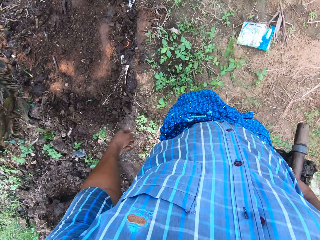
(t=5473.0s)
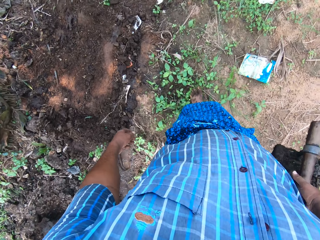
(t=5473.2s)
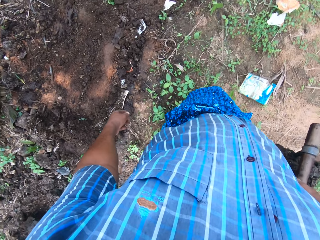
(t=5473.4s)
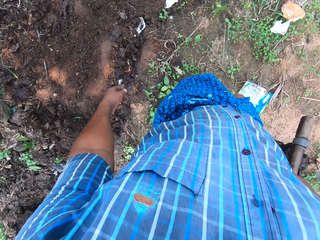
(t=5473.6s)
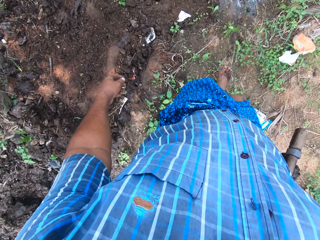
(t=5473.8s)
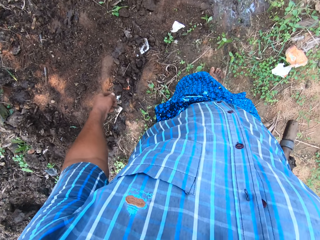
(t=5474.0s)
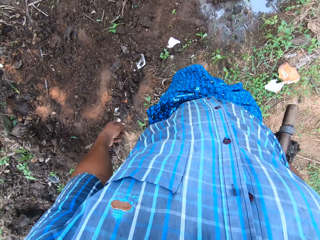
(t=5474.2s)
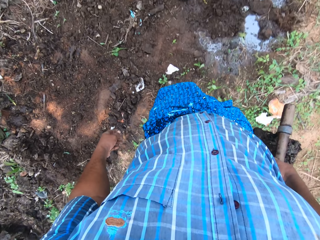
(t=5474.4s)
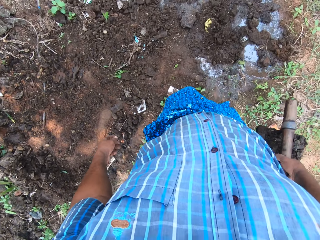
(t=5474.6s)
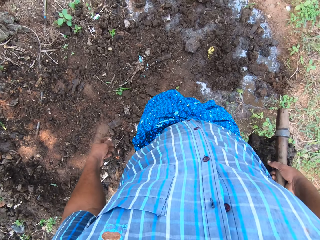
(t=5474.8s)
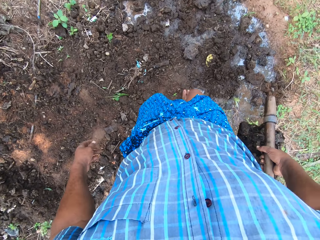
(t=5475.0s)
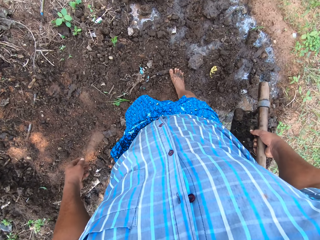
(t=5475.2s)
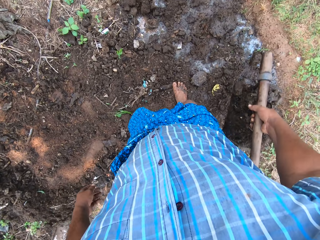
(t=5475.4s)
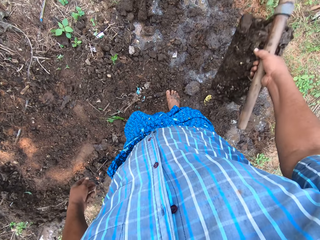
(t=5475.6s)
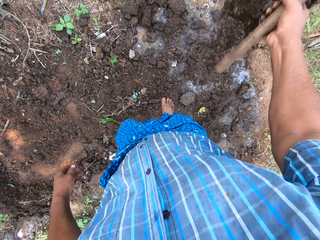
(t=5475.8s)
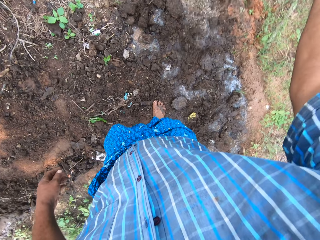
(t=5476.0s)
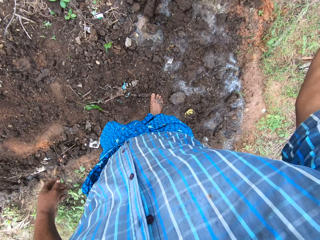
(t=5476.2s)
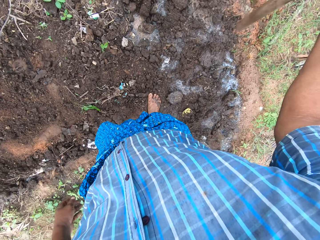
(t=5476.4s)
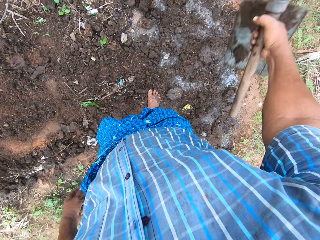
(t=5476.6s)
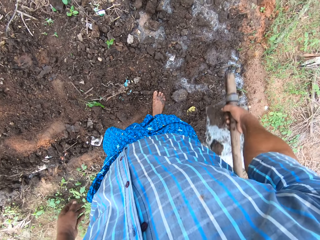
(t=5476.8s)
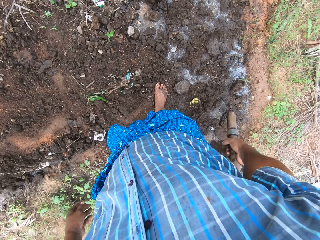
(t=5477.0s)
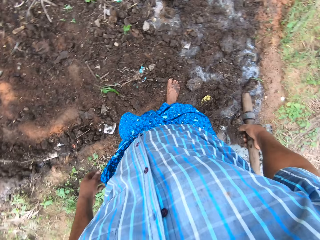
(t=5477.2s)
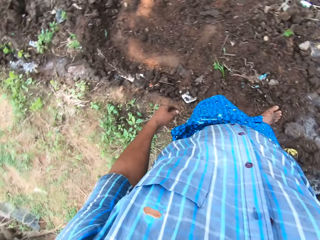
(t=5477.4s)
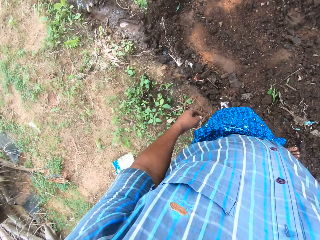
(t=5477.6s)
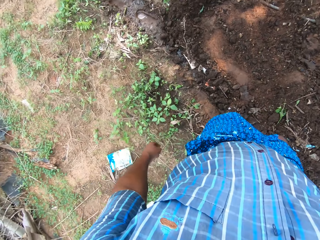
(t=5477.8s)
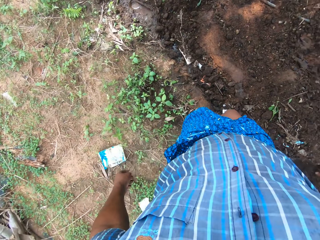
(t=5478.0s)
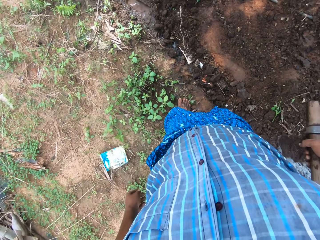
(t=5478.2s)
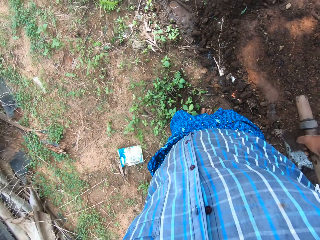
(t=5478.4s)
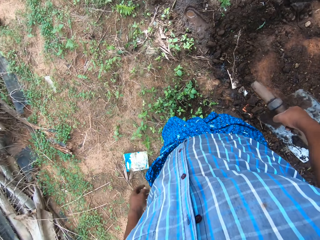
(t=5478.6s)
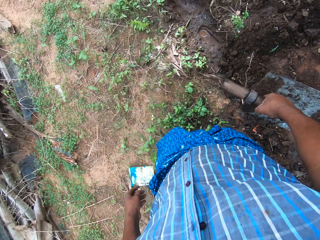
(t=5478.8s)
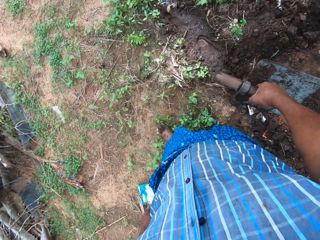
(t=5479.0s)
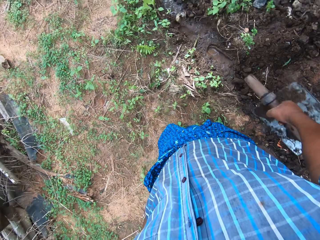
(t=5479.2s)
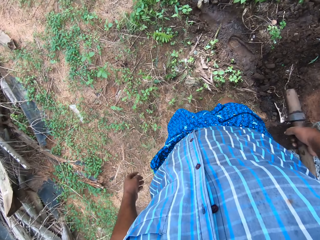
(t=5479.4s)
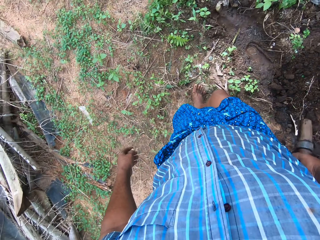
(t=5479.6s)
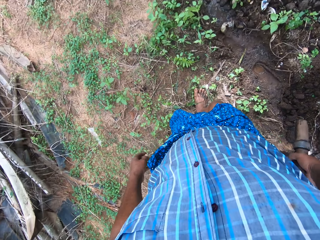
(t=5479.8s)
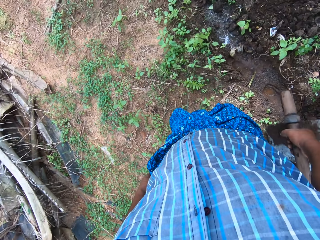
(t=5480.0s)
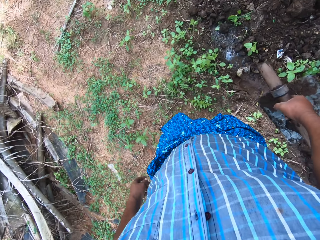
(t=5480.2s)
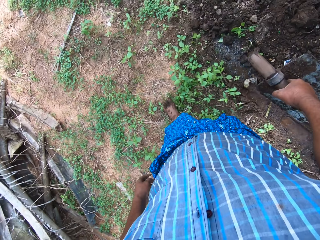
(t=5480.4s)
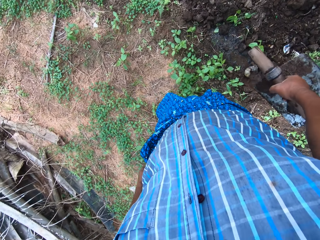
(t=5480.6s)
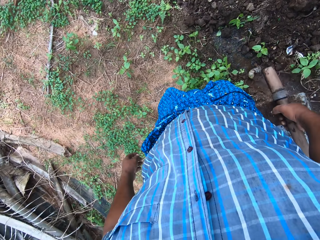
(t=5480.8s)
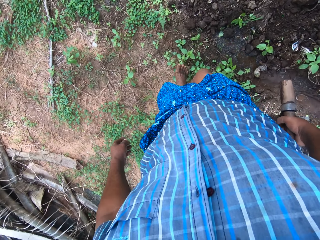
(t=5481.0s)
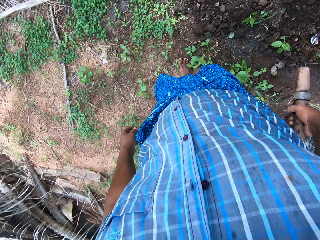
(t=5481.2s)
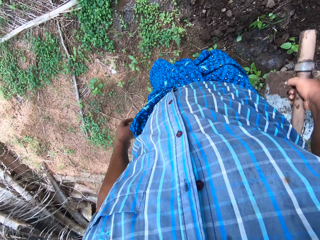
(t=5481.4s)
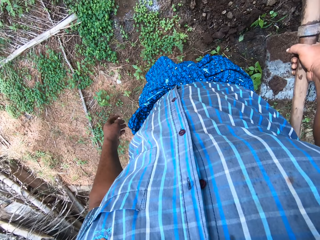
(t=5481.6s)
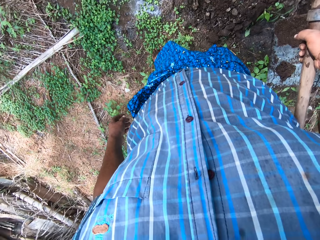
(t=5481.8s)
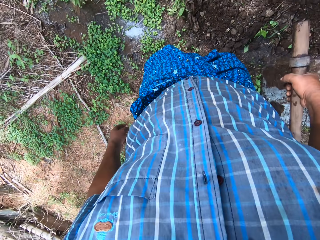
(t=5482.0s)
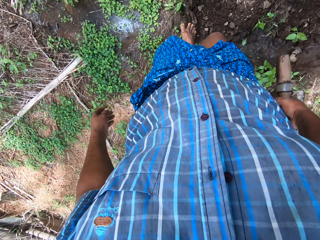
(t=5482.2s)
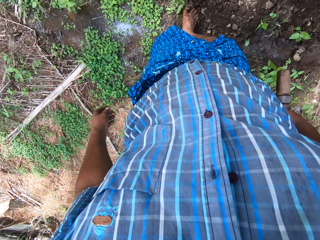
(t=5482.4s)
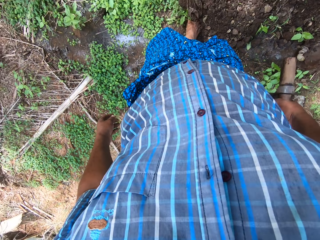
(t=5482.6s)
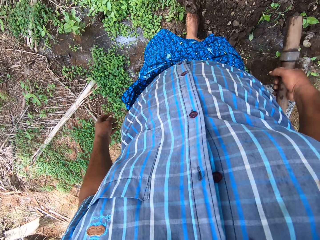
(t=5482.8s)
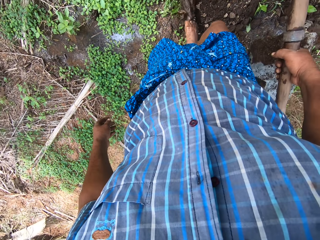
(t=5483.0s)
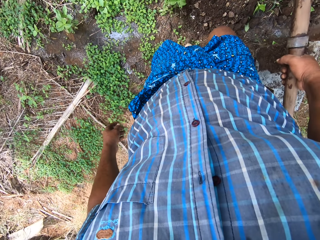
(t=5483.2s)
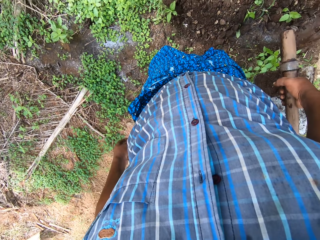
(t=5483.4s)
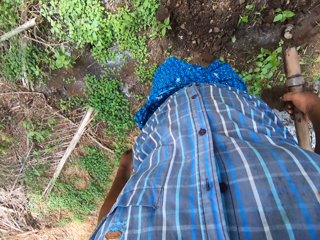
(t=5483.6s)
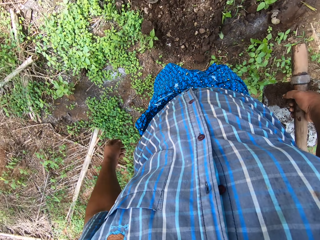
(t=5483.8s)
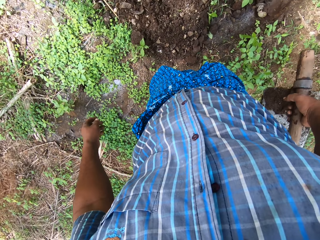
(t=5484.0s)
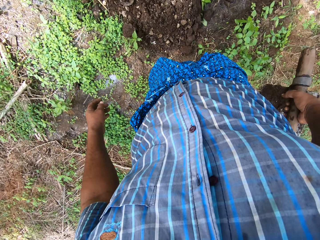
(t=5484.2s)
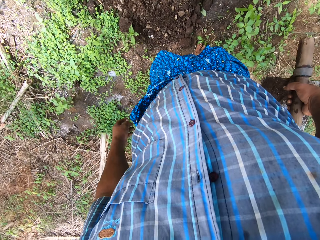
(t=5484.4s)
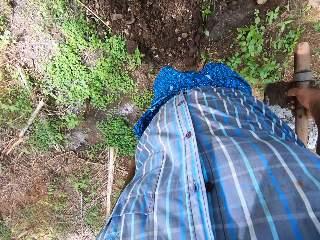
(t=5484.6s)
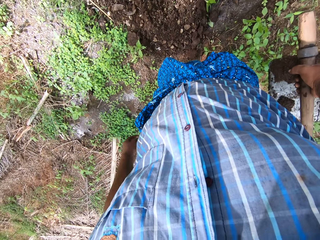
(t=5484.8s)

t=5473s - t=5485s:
The camera wearer throws the sand in the field stream. He walks back to the field stream on the left side of the tree. He carries the hoe. He removes dirt from the sand with his right leg. He looks around the field work area.

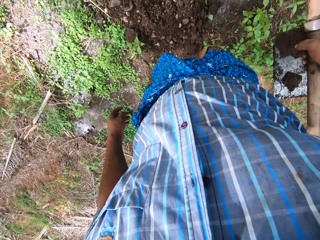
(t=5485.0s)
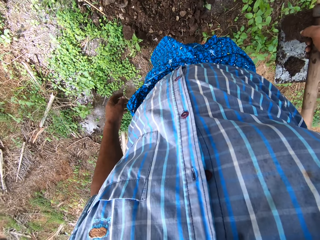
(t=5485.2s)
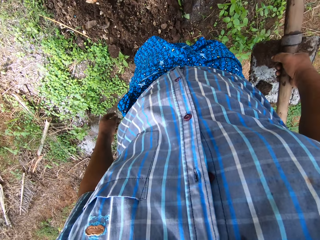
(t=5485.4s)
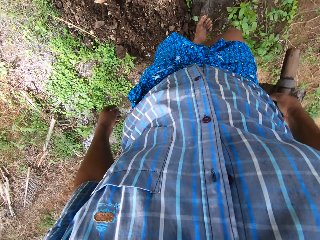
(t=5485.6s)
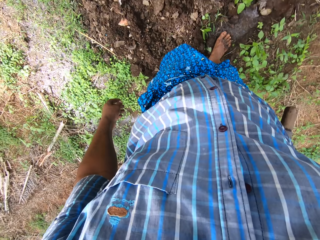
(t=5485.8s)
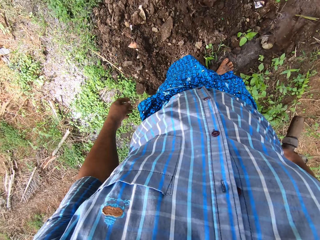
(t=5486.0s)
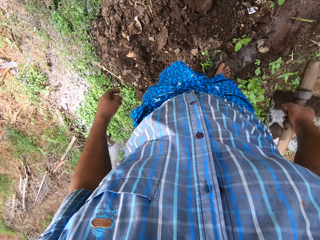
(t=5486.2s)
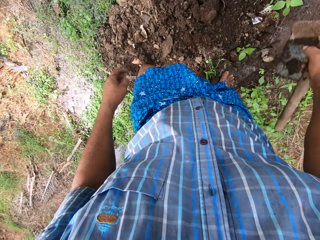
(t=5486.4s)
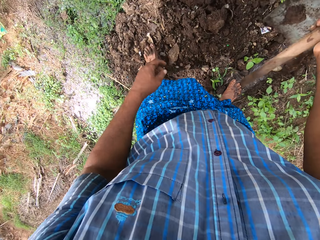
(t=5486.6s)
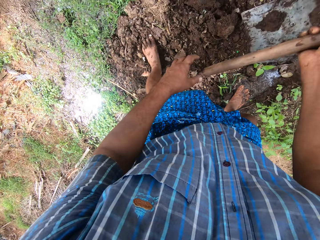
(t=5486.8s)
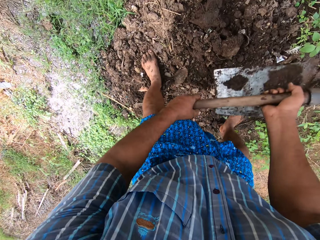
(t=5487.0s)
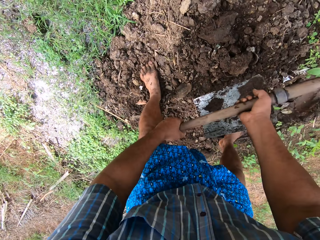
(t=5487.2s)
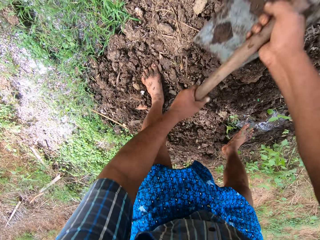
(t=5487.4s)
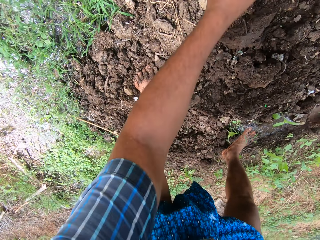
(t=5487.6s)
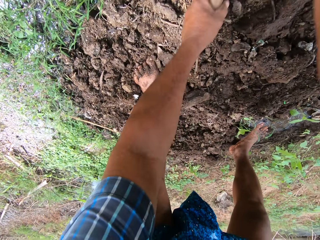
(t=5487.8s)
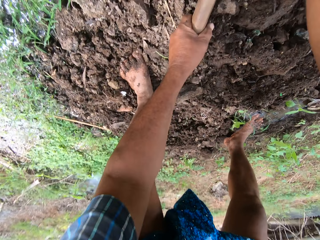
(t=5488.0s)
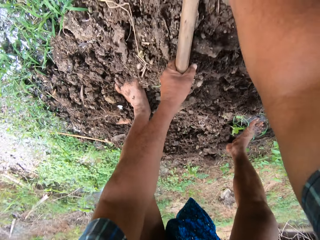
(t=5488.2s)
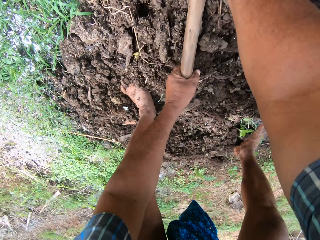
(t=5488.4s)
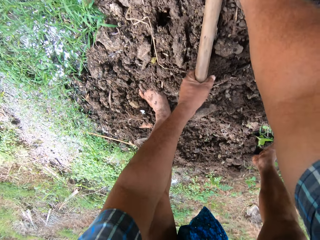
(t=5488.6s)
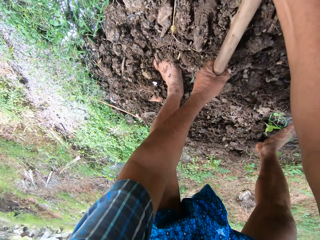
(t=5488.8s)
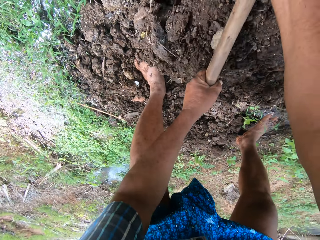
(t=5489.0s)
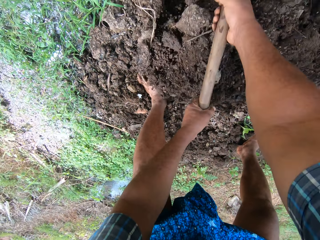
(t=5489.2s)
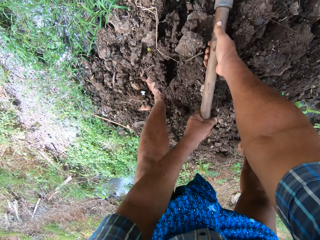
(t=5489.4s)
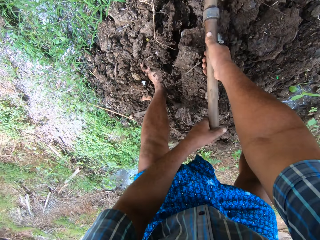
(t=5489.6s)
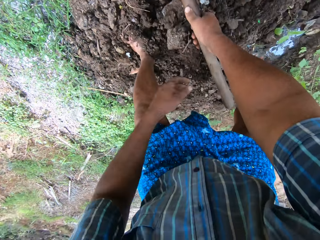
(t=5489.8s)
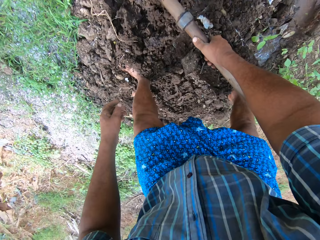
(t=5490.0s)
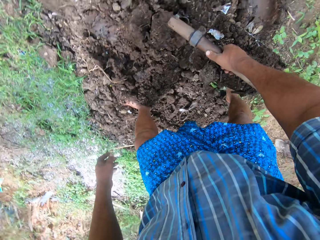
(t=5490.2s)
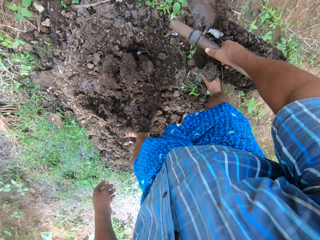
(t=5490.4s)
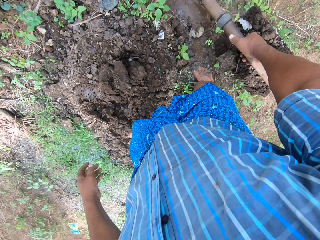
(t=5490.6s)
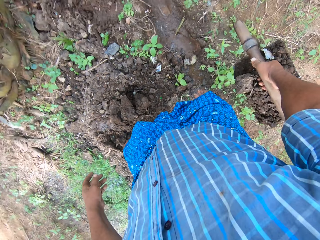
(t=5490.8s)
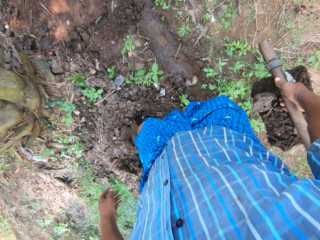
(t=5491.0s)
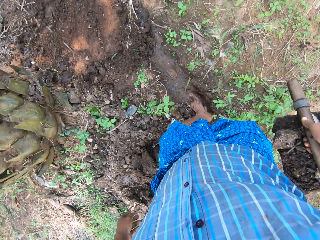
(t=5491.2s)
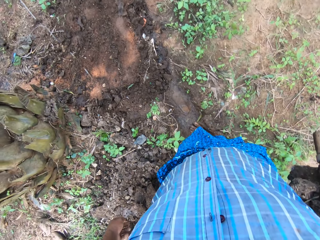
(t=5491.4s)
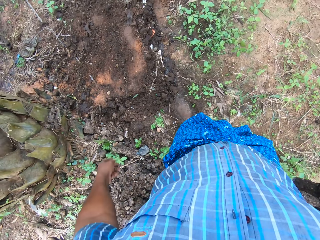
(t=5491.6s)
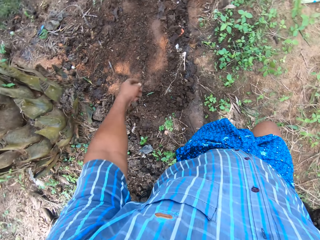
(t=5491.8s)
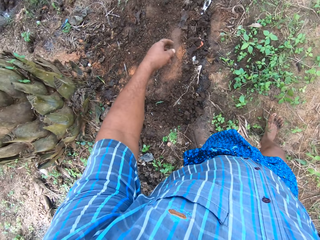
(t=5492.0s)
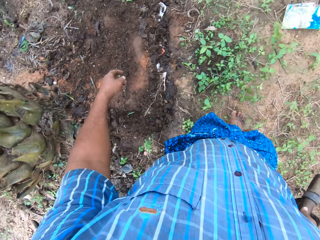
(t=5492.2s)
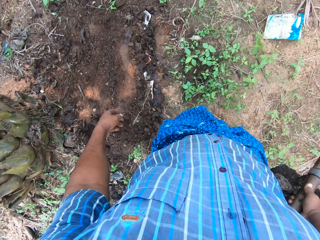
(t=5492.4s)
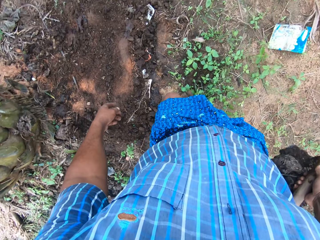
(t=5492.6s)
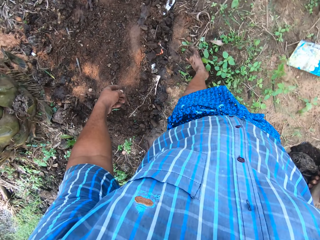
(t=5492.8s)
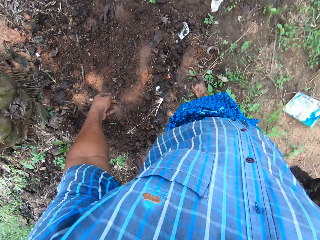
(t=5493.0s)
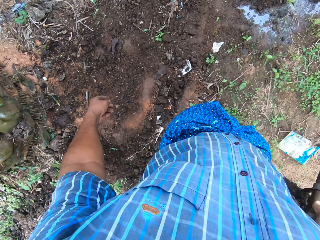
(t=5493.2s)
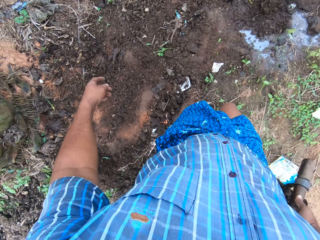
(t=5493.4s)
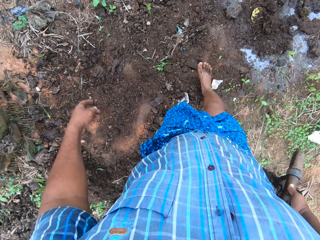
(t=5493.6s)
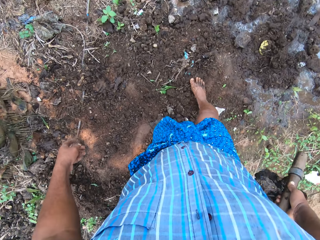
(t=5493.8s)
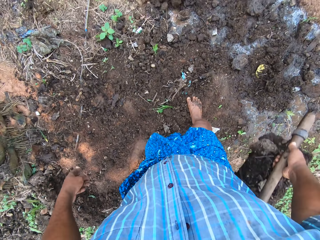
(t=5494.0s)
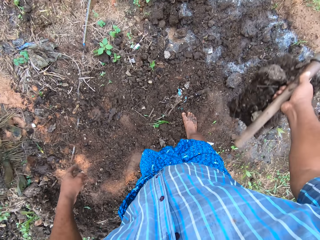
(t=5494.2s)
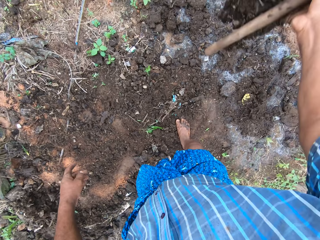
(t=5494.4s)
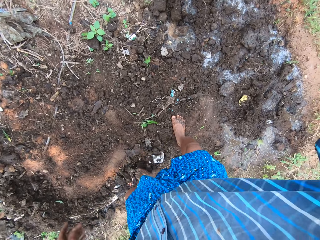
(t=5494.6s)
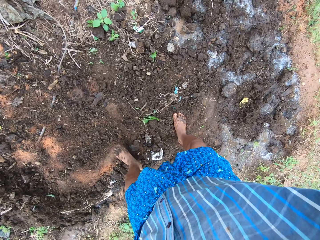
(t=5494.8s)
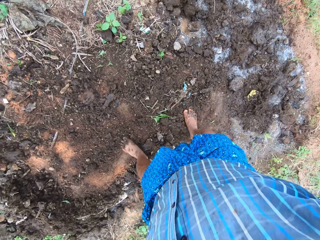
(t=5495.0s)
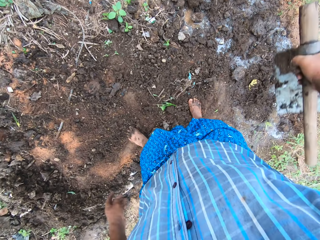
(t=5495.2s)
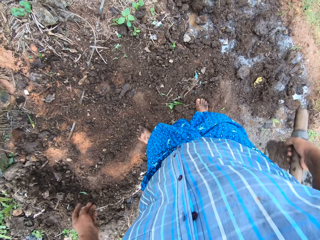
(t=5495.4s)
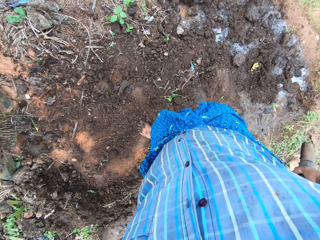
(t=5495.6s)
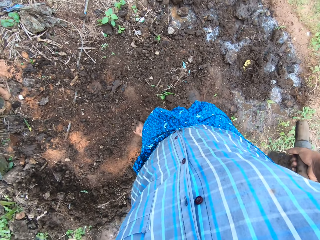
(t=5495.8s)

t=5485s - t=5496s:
The camera wearer takes a step close to the sand. They hold the digging hoe with both hands. They pack sand from the ground with the digging hoe. They move the soil with the hoe. They walk to the field stream in front of the tree. They throw the sand in the field stream.
